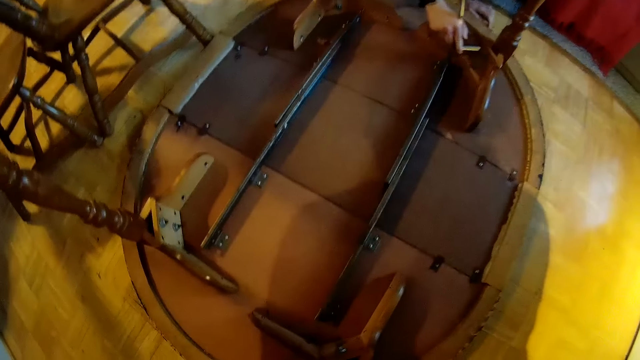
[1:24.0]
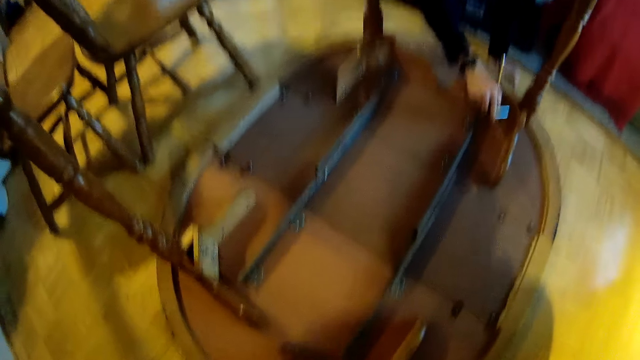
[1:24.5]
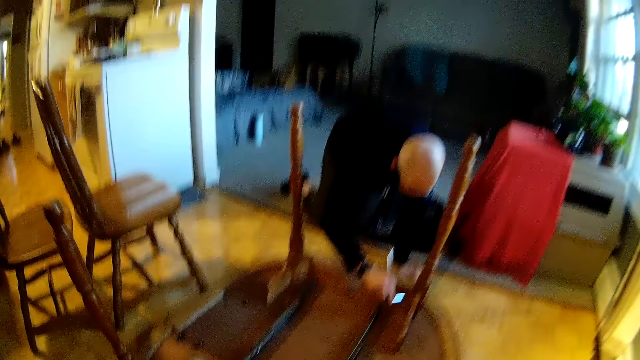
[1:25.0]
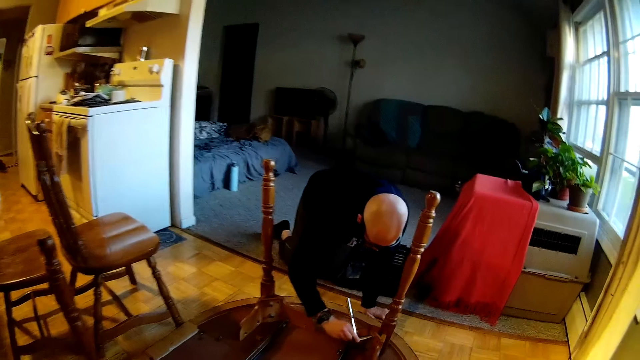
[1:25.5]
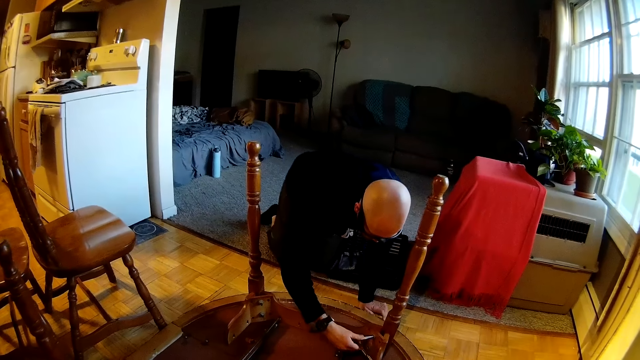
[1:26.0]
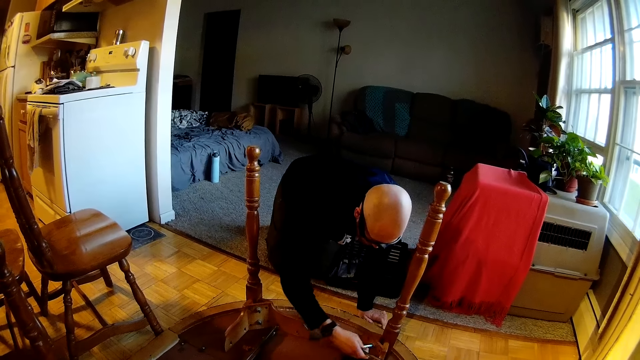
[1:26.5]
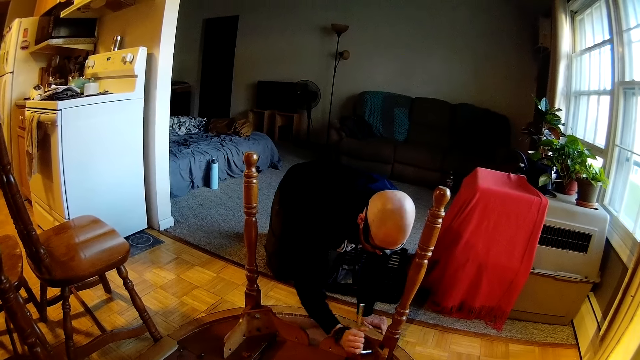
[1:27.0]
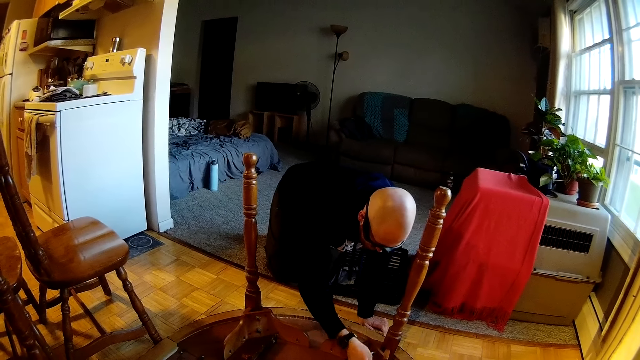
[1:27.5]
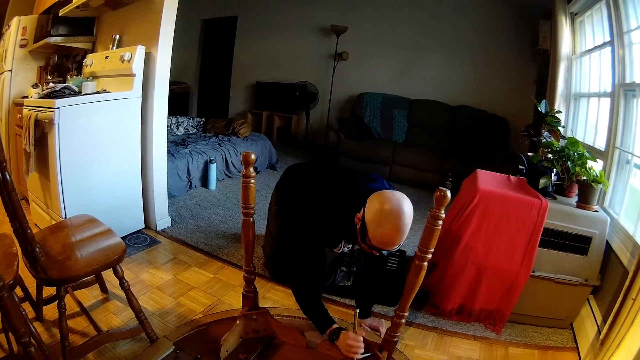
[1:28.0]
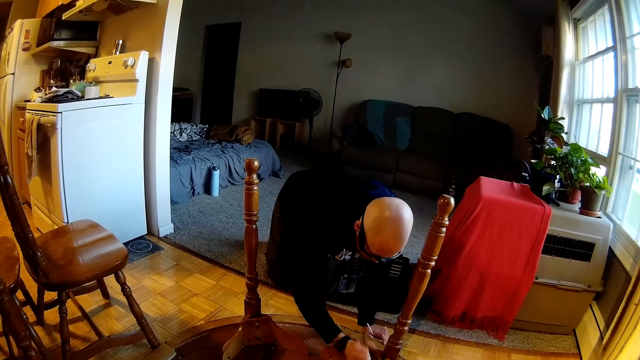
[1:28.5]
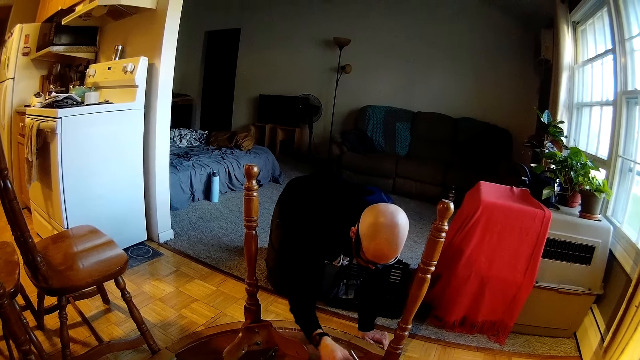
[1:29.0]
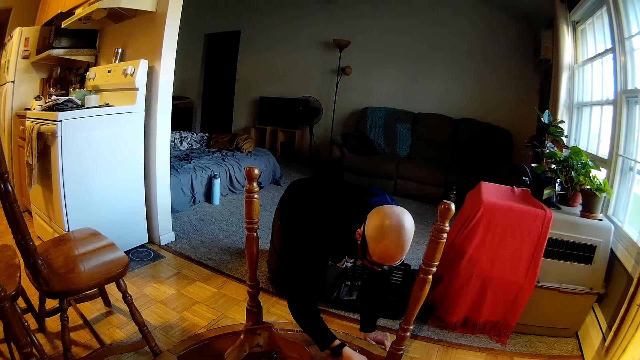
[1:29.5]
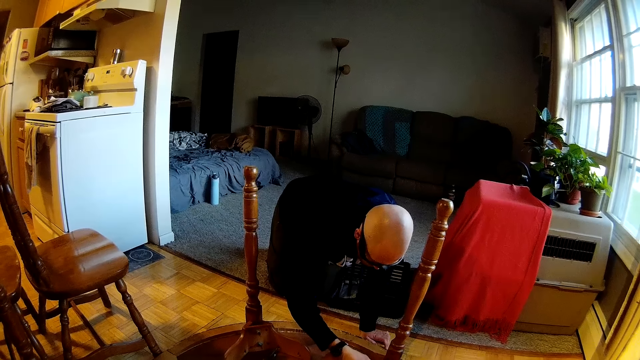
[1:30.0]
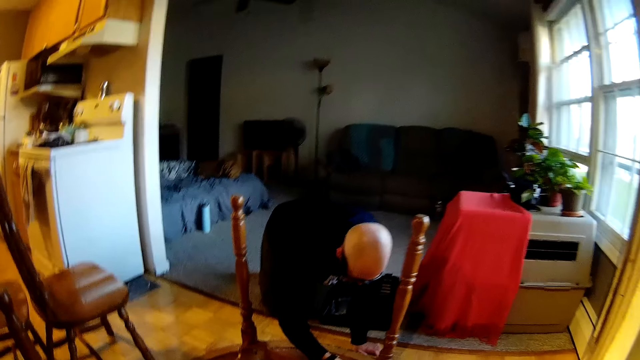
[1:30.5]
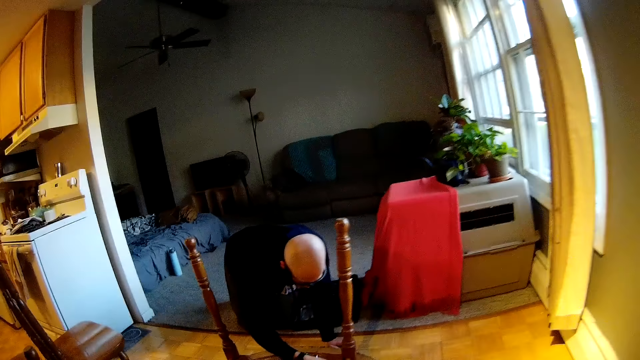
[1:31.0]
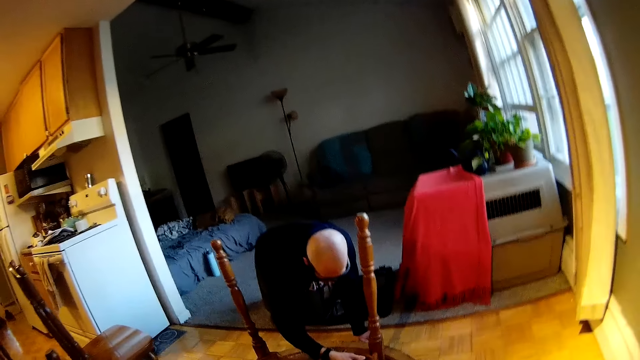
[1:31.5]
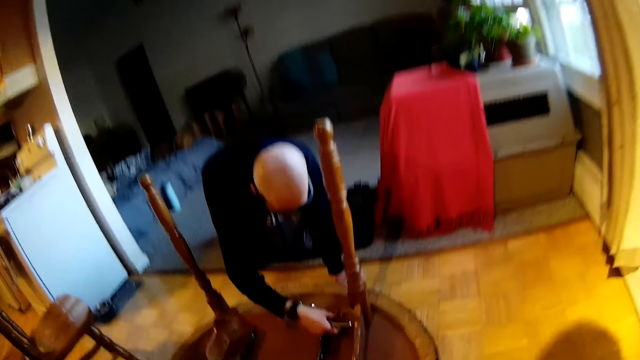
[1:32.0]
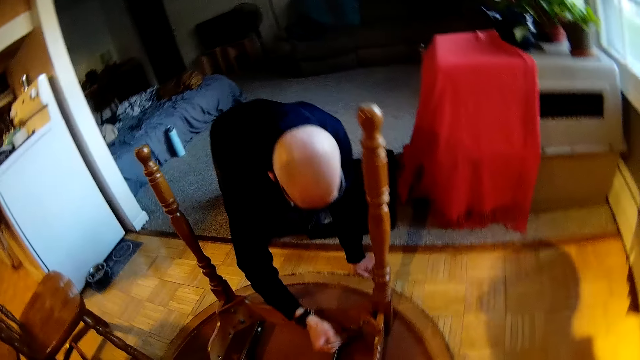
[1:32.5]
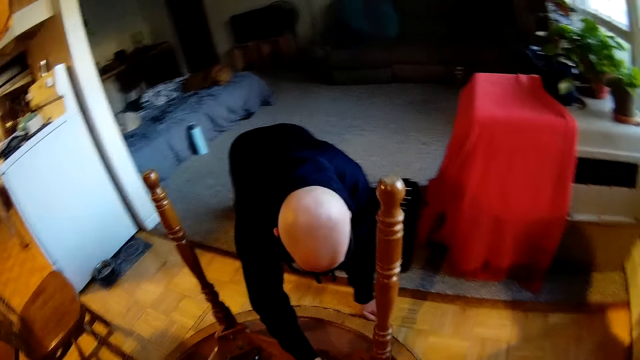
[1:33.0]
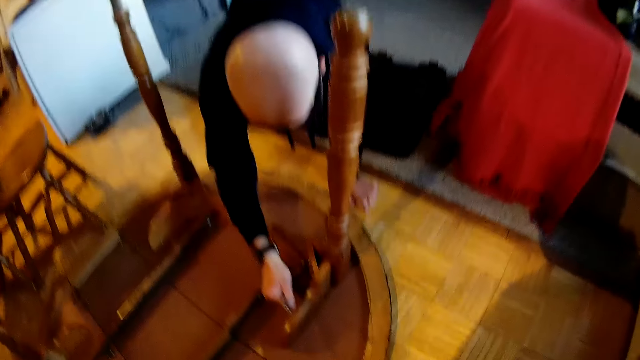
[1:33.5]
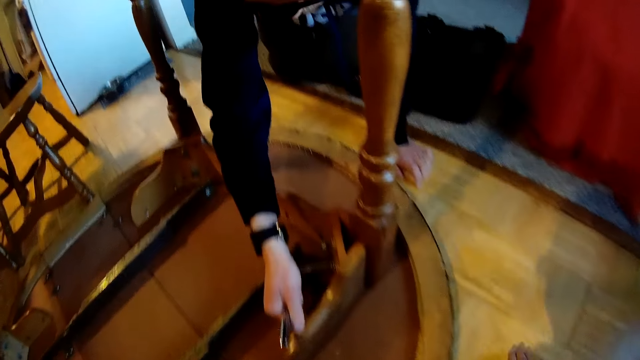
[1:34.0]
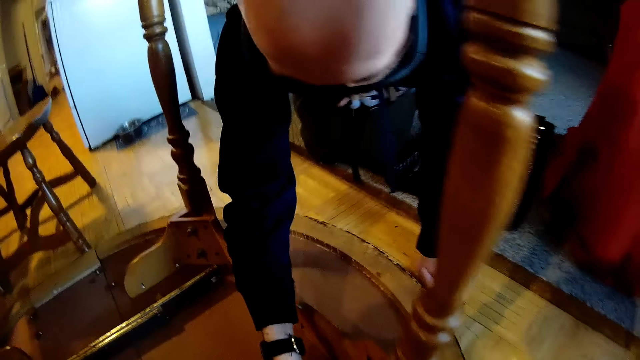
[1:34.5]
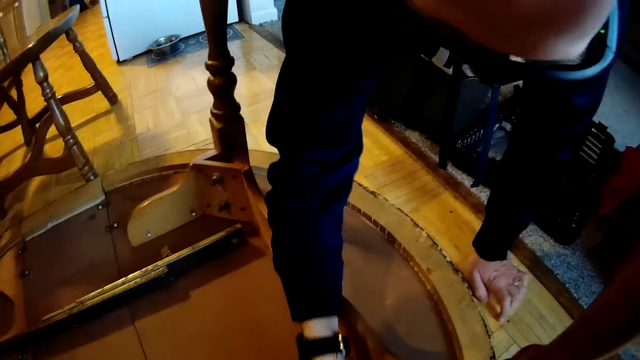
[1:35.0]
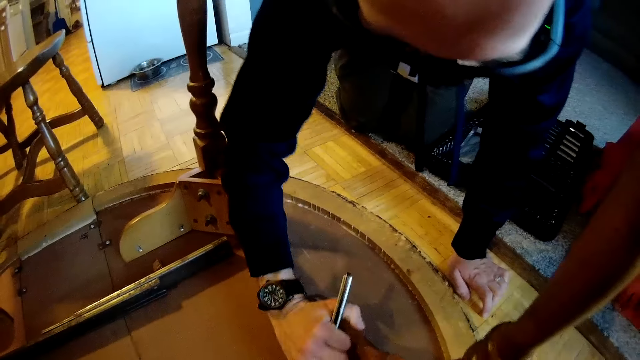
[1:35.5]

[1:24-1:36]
A man places his left hand on the floor of the dining and places the wrench in his right hand on the leg of the table. The man unfastens the nut on the table. The man turns the wrench in his right hand on the leg of the table. The camera wearer interacts with the man in the dining.

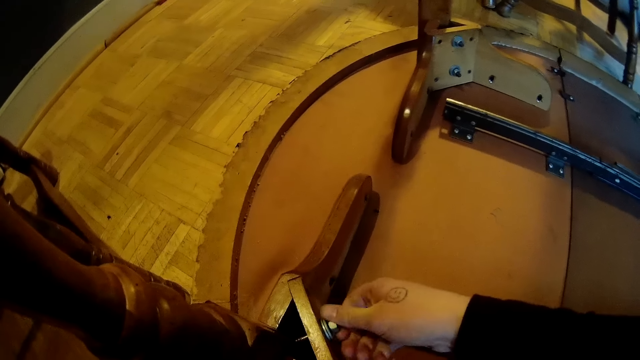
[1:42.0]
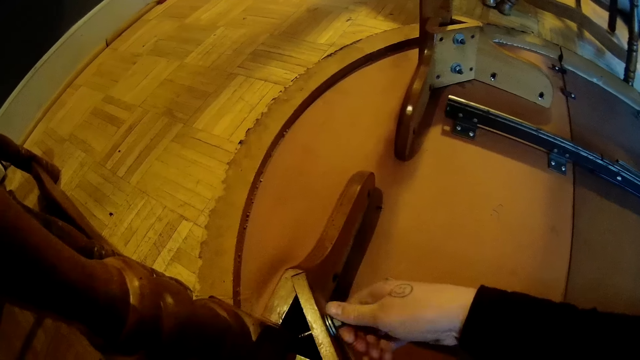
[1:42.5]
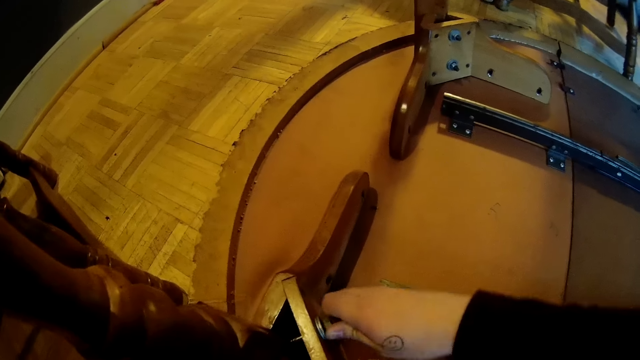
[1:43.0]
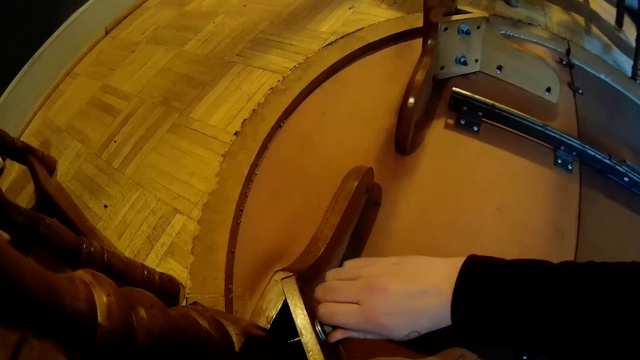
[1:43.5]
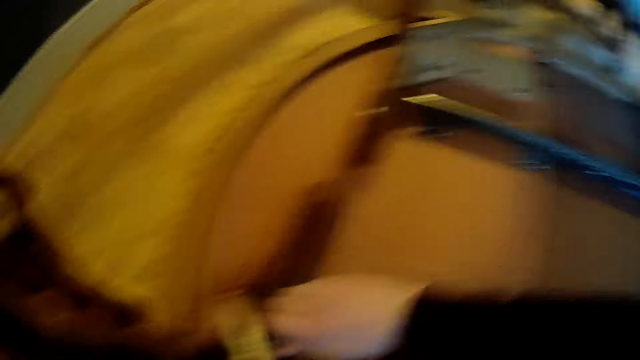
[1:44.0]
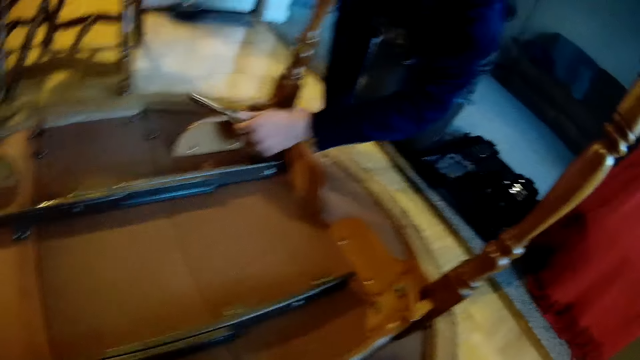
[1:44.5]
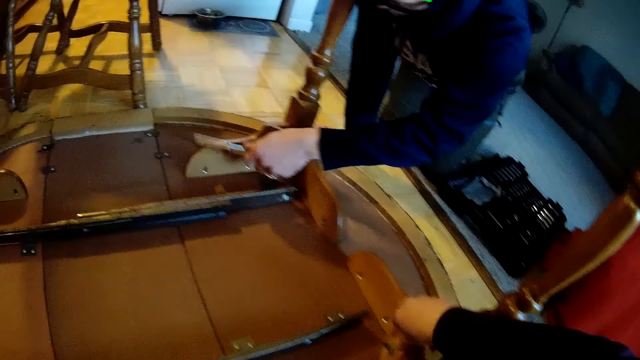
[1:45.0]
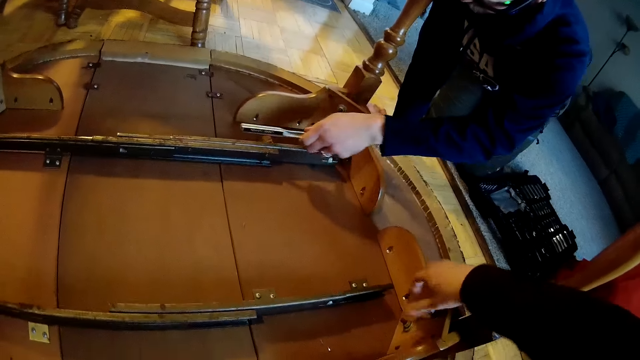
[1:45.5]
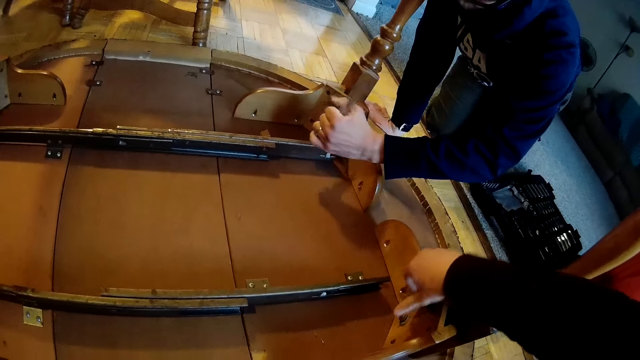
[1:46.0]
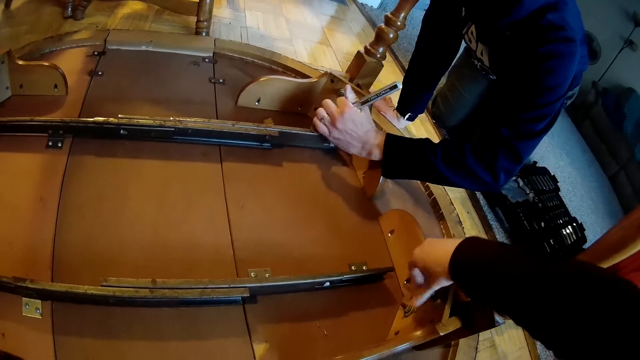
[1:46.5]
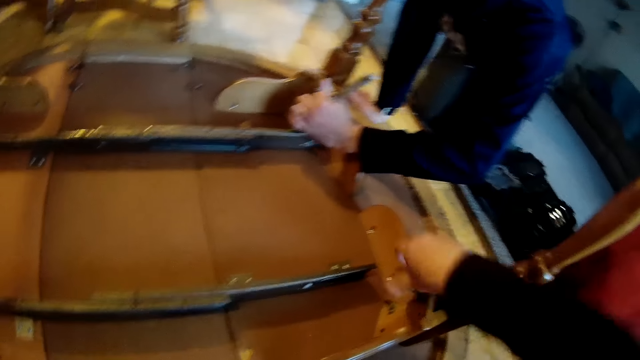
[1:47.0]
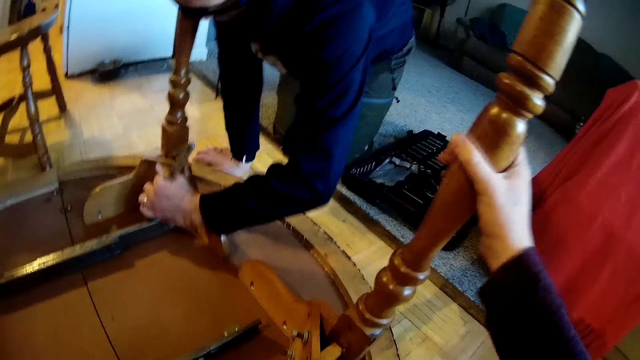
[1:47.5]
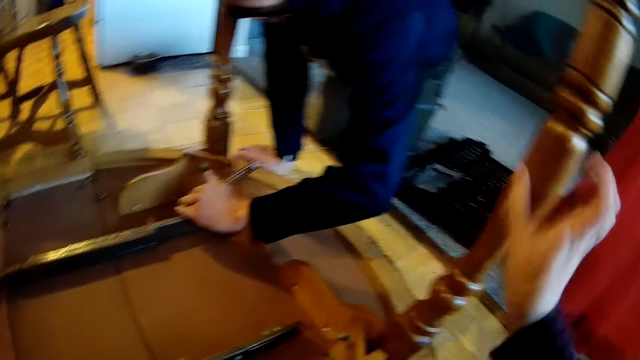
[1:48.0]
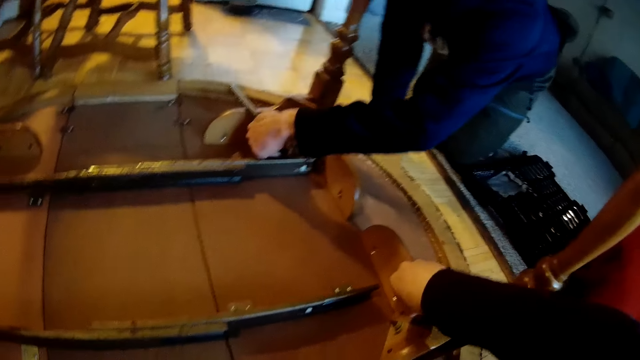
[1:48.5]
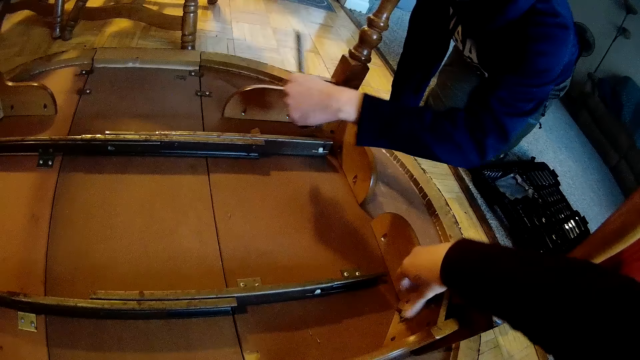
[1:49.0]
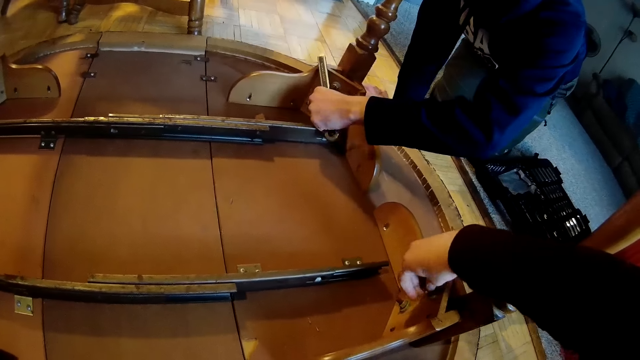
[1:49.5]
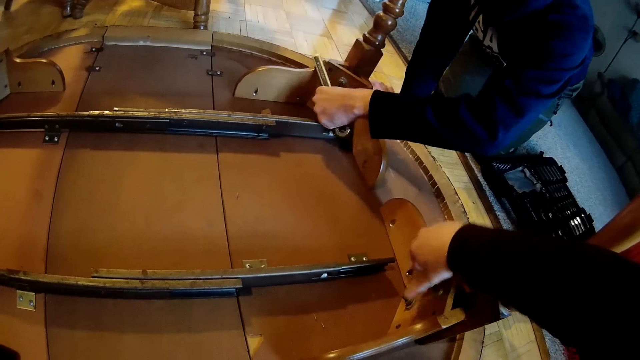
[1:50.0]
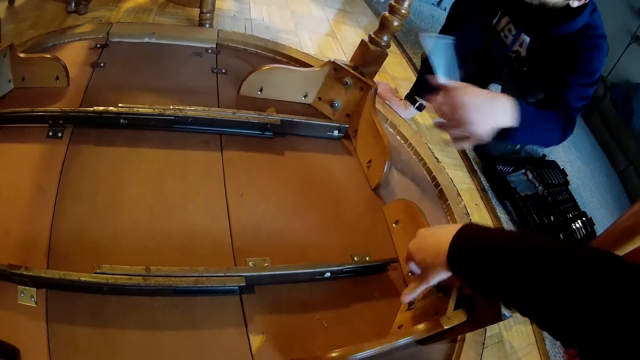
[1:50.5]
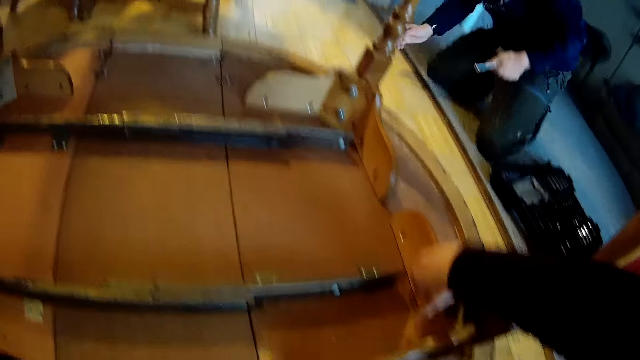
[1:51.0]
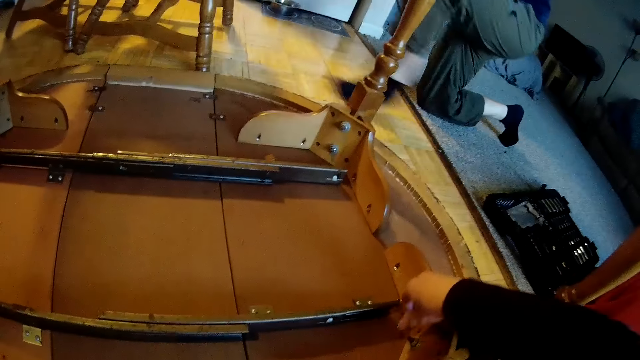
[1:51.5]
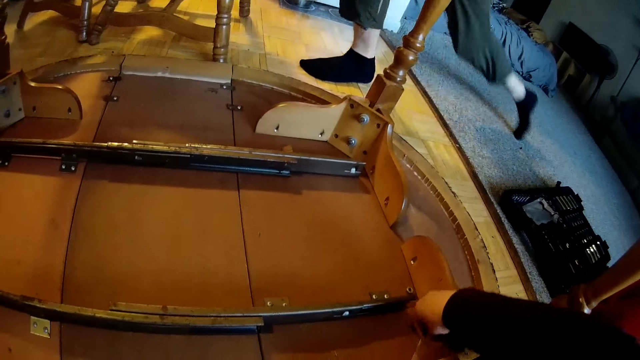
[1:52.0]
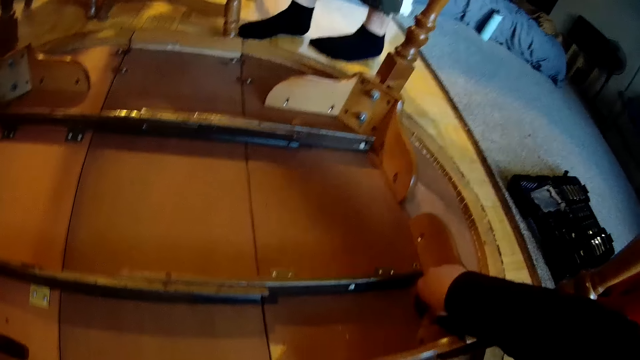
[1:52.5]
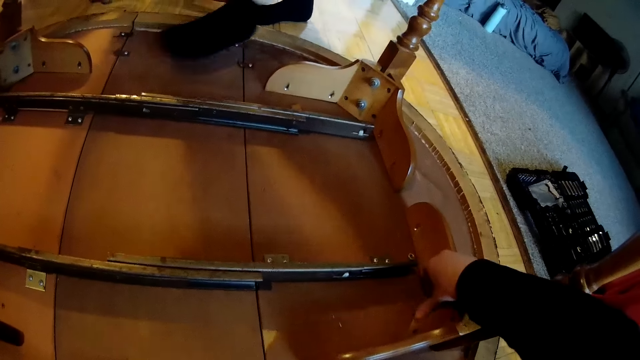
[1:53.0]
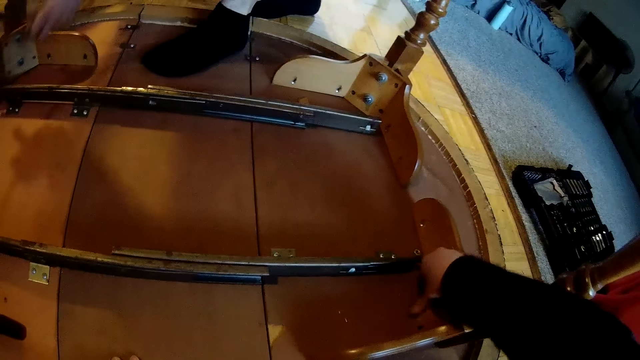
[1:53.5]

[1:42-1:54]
The camera wearer takes her right hand off the bolt on the table. She turns the bolt on the table with her right hand. A man turns the wrench in his left hand on the leg of the table. The man unfastens the nut on the table. The camera wearer takes her right hand off the bolt on the table. She holds a leg of the table with her right hand. She turns the bolt on the table with her right hand. She unfastens the nut with her hand. The man takes the wrench in his left hand off the leg of the table, takes his right hand off the floor of the dining, and gets up from the floor of the dining. The man walks to the other side of the table.
